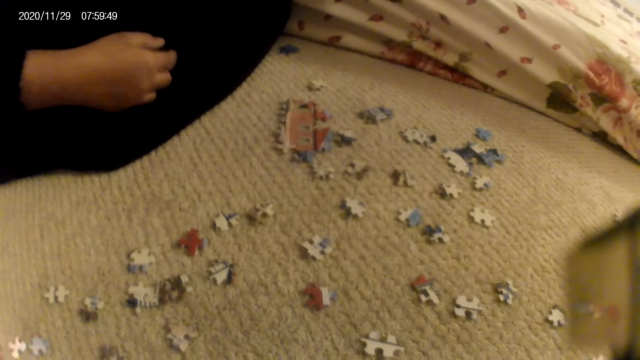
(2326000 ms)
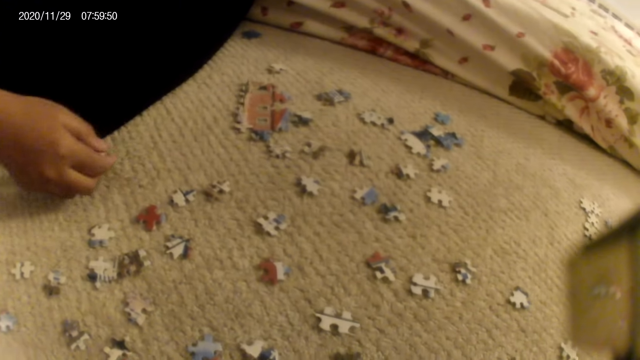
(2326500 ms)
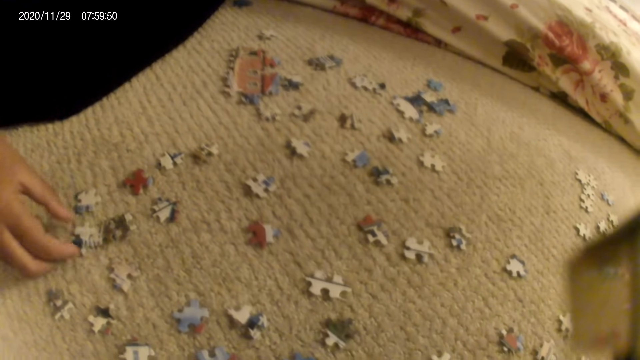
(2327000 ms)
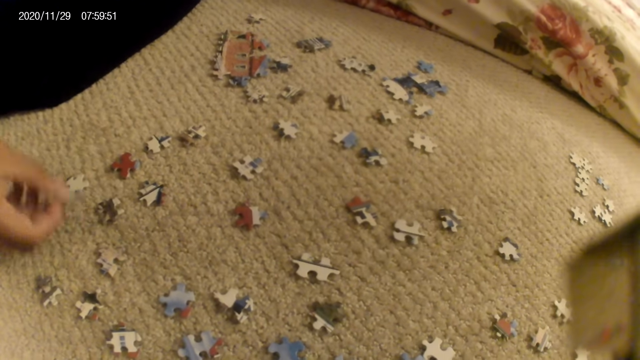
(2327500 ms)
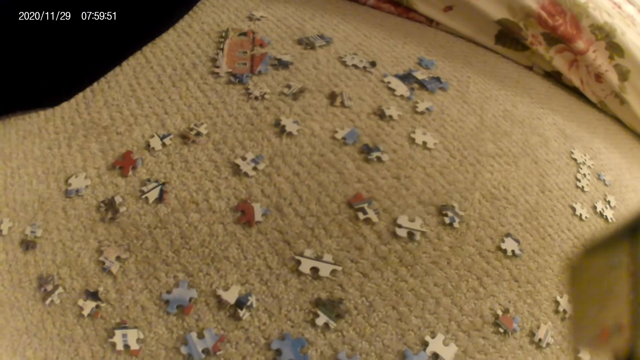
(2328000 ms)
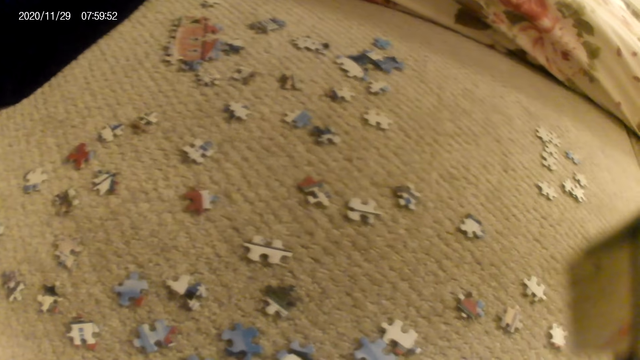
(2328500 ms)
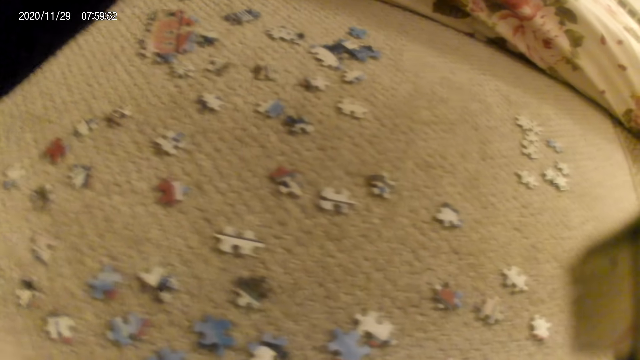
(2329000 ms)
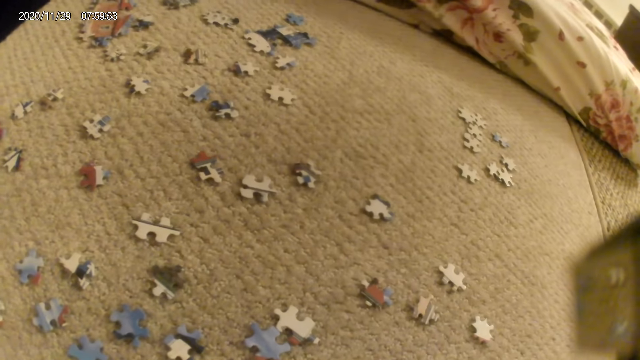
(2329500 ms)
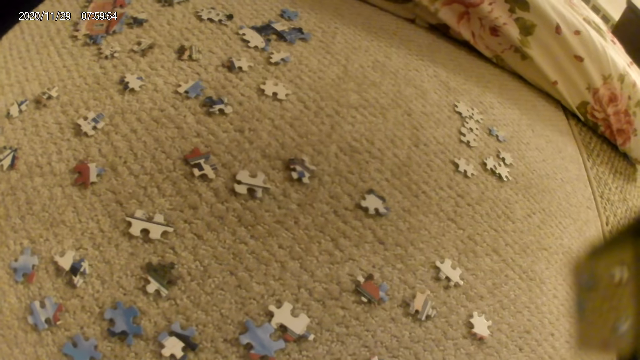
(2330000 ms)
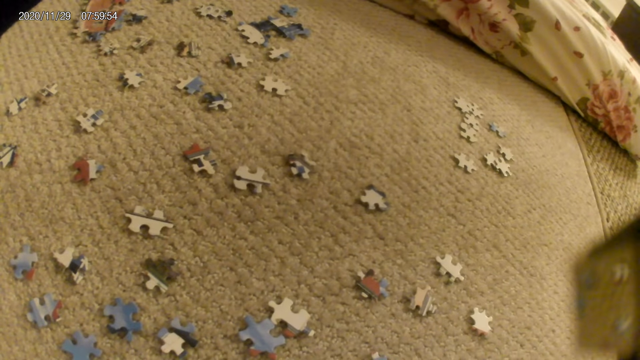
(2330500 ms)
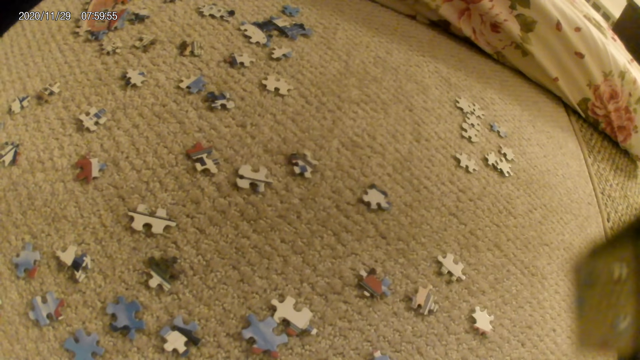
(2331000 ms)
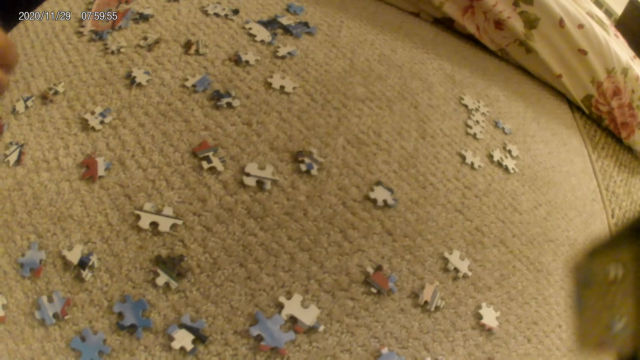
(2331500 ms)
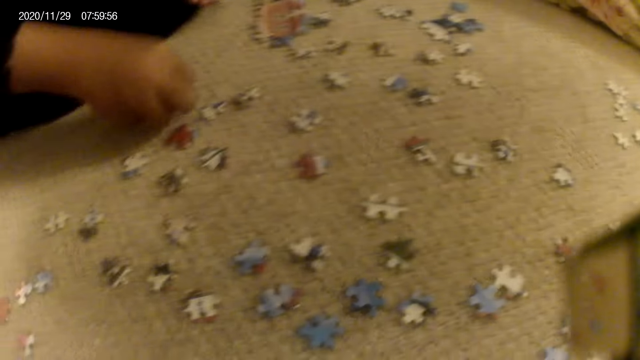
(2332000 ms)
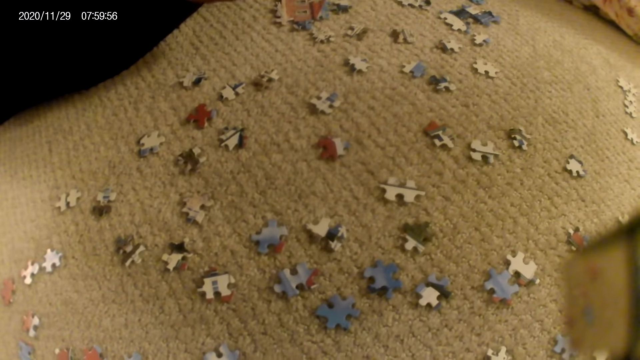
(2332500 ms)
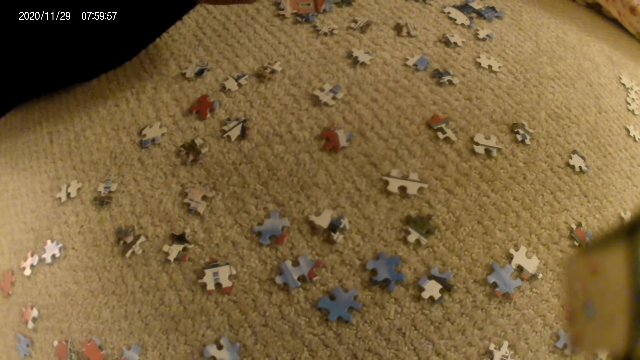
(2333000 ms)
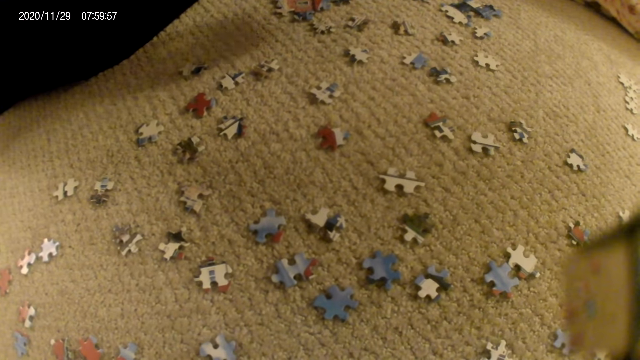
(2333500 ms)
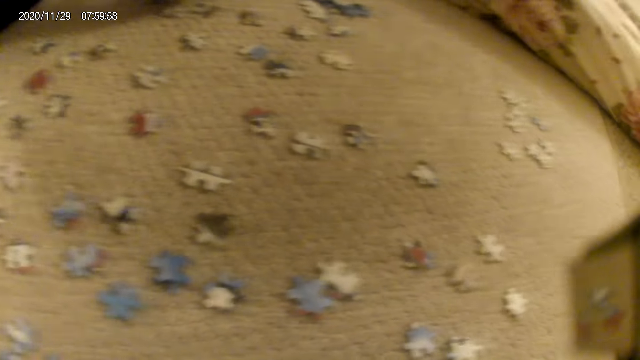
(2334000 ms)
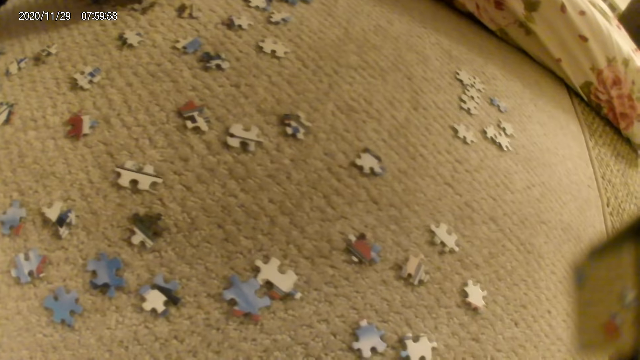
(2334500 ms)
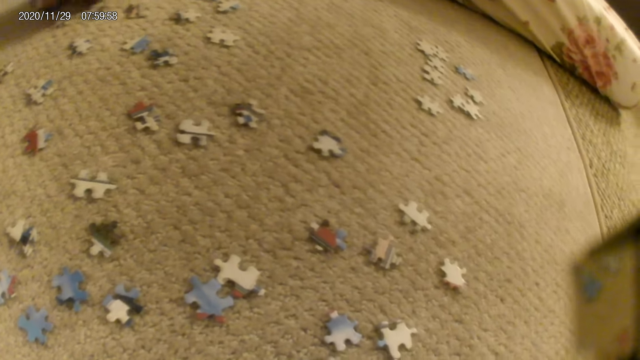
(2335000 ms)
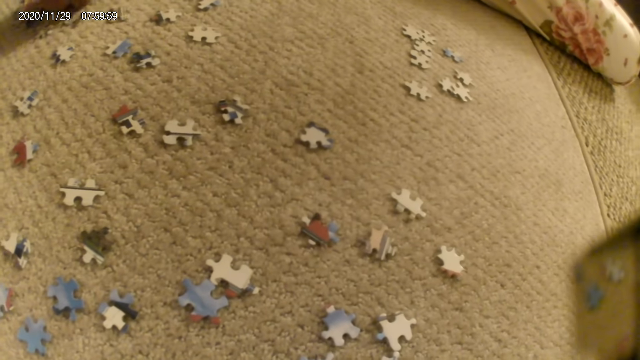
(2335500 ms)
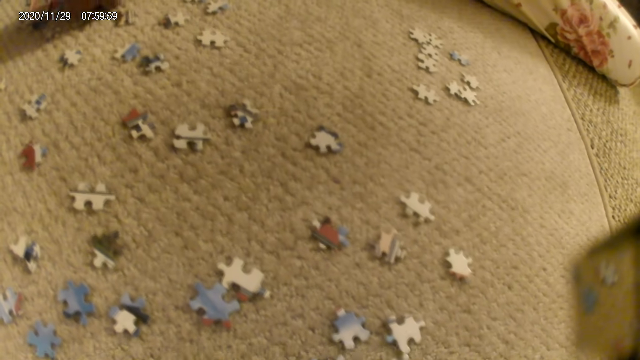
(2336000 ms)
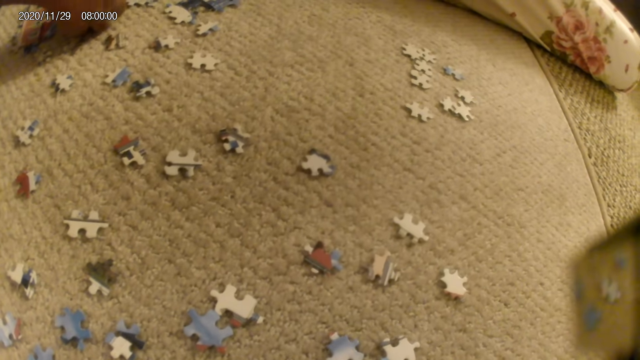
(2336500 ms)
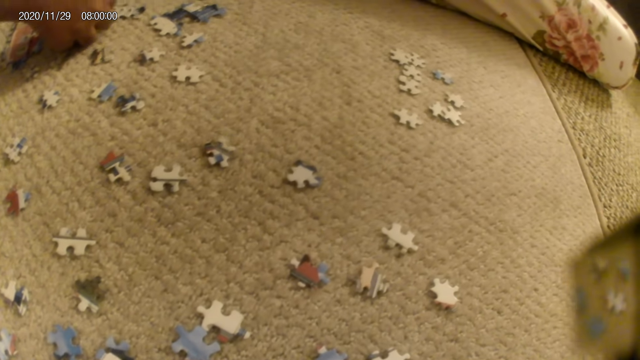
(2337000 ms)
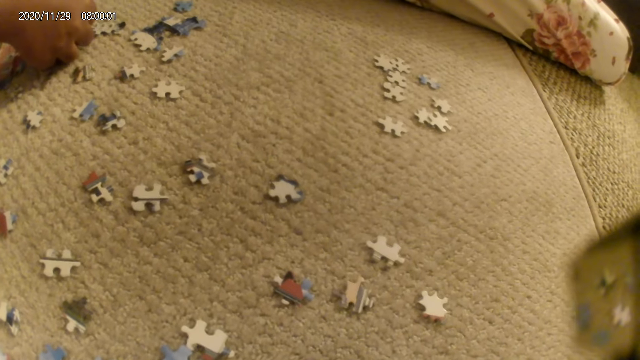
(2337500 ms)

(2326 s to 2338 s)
The lady picks a puzzle piece. She stares at the puzzle piece. She places the puzzle piece on the floor. She joins the puzzle pieces.

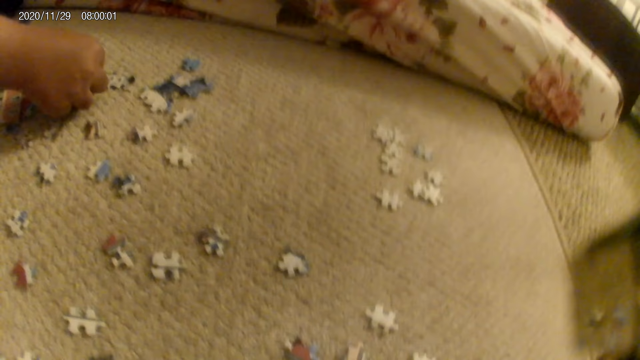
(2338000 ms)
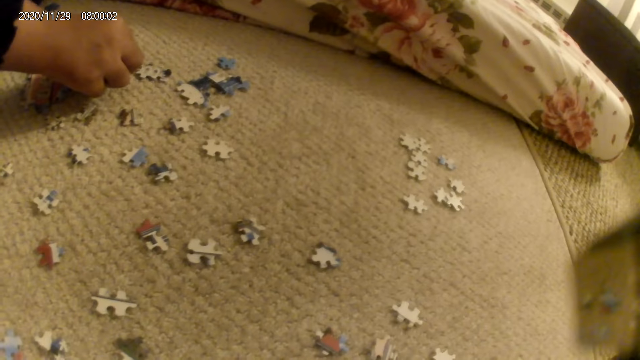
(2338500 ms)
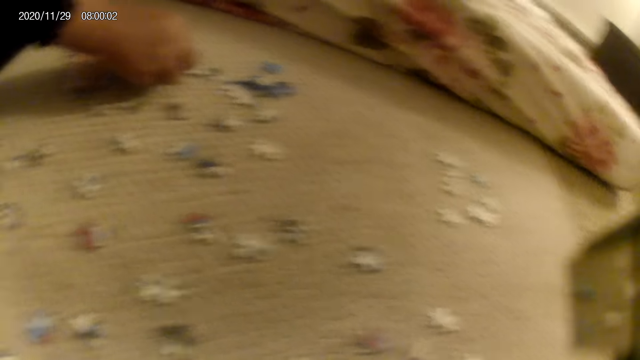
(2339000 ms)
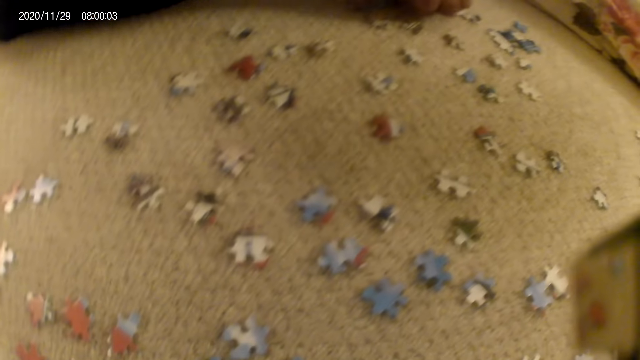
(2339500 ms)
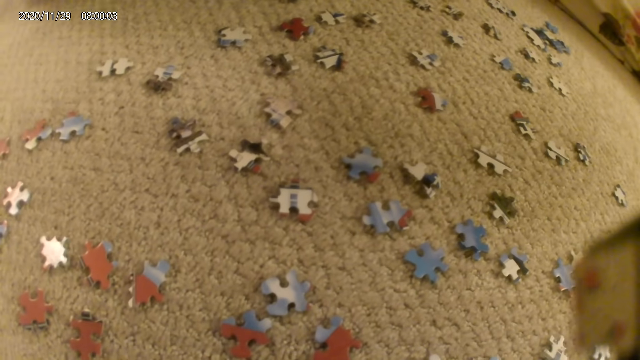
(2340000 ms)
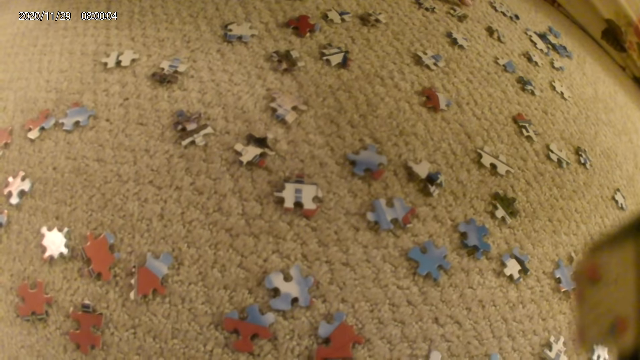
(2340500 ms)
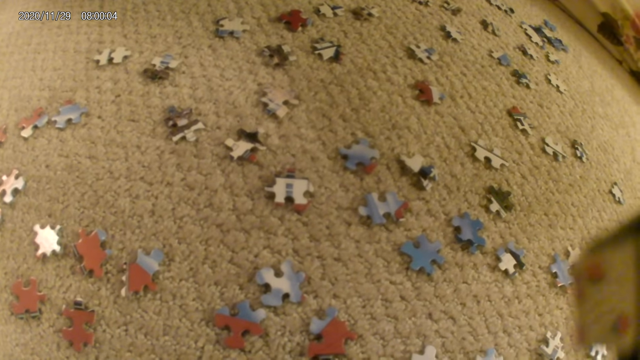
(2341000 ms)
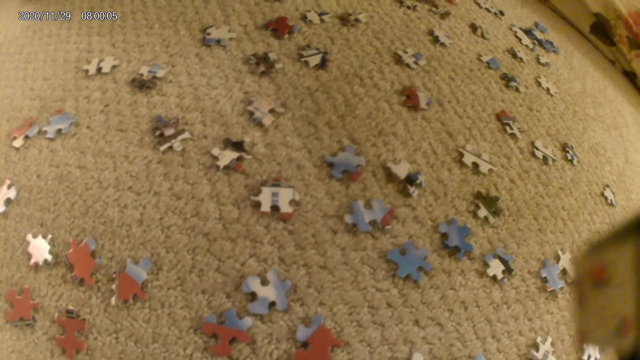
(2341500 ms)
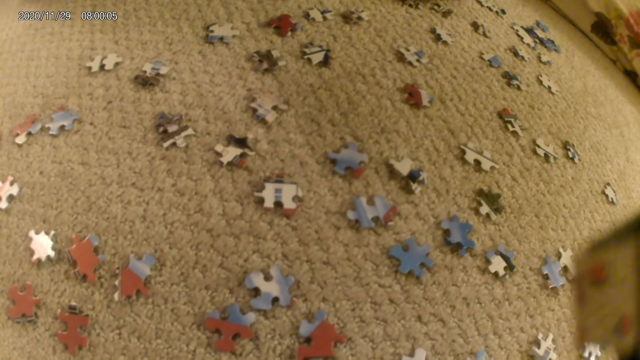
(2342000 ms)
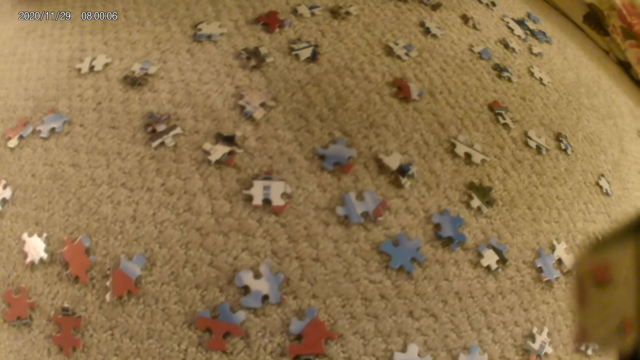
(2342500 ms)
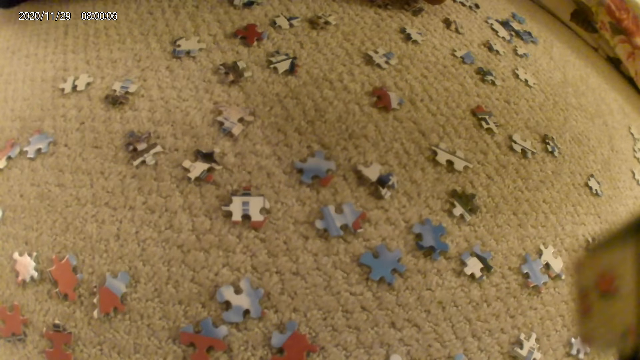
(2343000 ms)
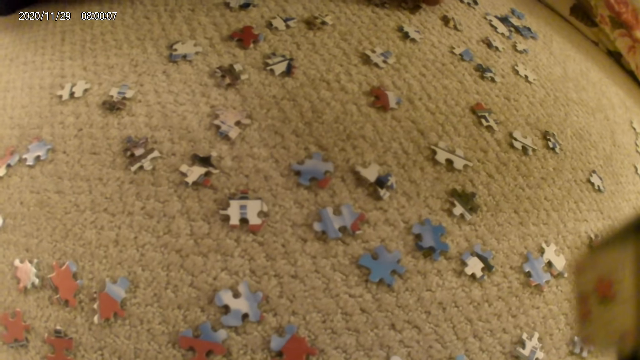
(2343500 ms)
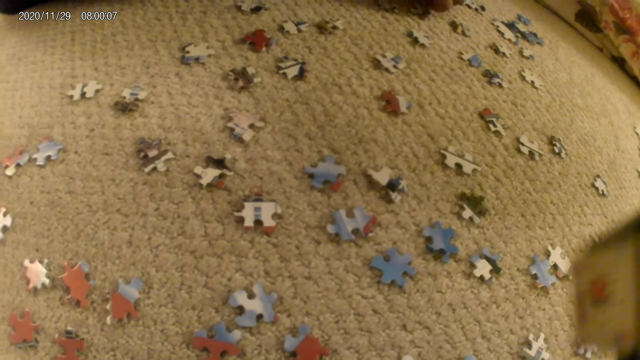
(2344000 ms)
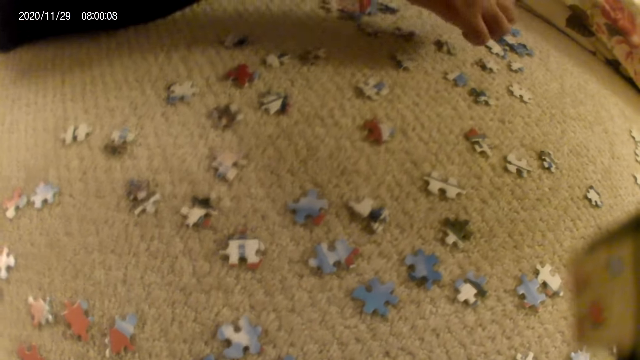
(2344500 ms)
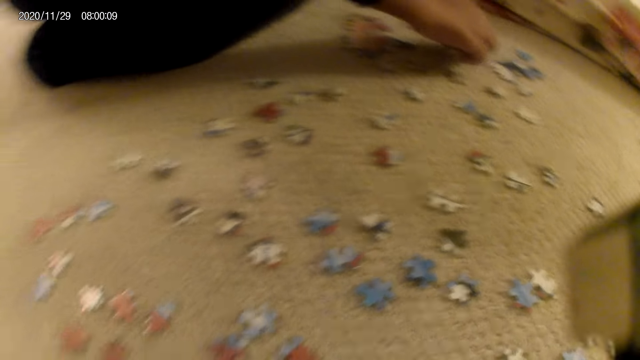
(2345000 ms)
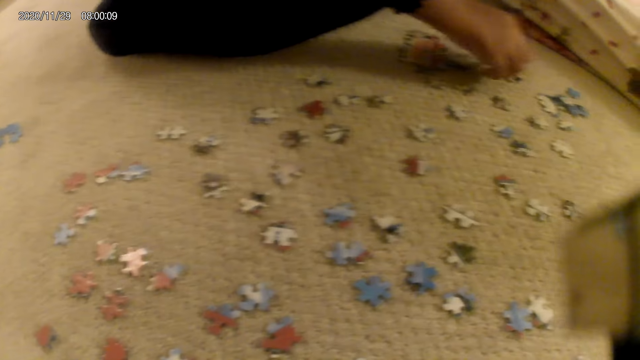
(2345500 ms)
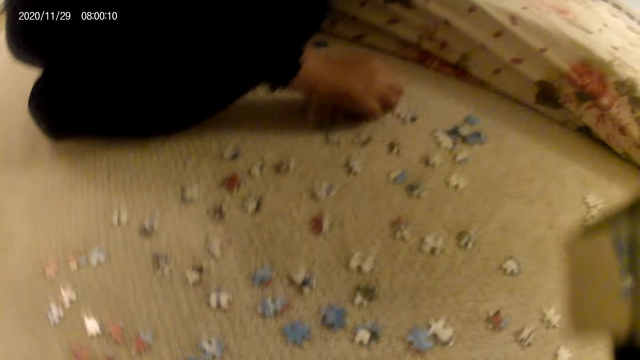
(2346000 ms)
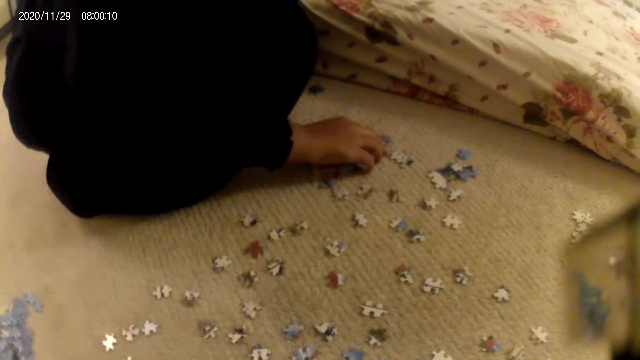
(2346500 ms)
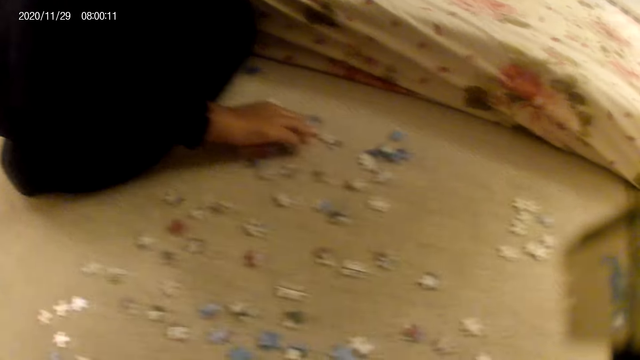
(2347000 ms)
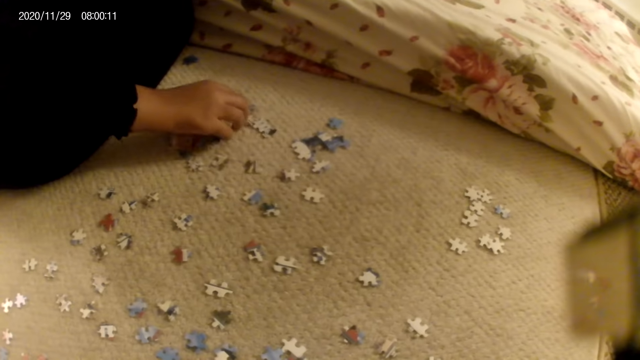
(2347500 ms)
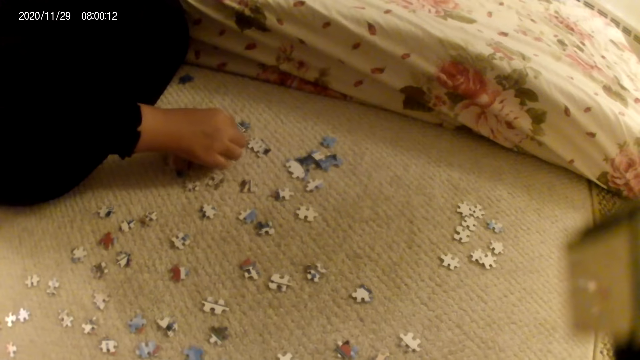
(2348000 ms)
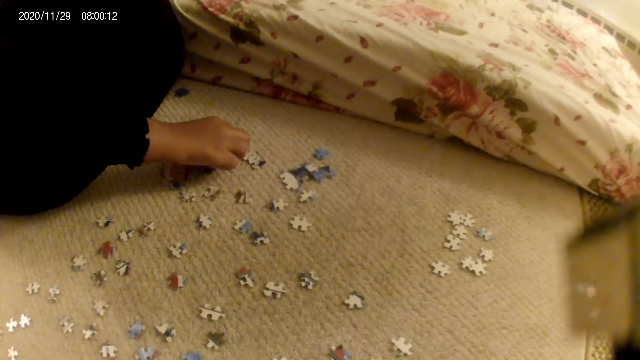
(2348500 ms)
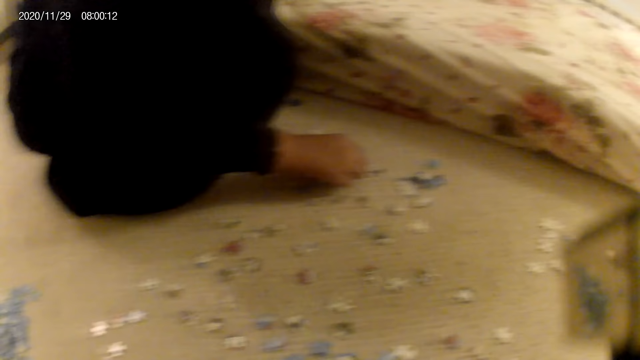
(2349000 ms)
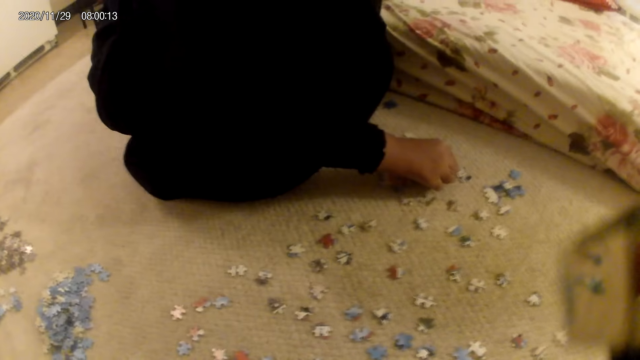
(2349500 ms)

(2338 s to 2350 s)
The lady touches the puzzle structure. She fixes the puzzle structure.
